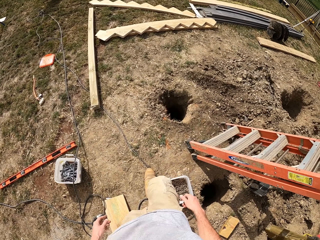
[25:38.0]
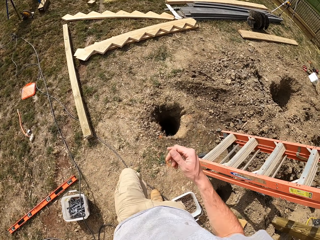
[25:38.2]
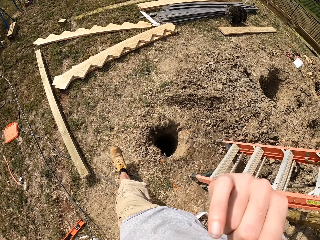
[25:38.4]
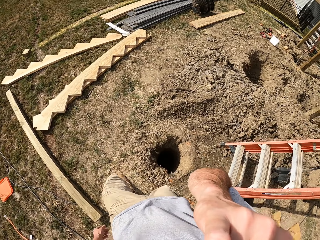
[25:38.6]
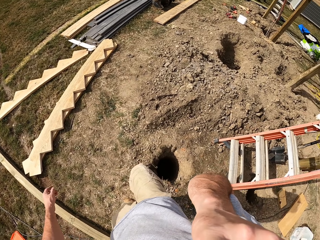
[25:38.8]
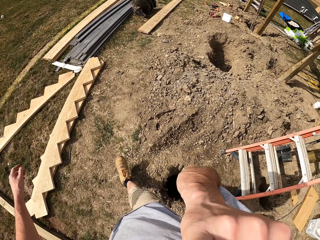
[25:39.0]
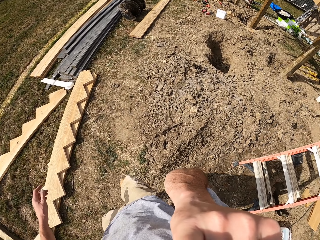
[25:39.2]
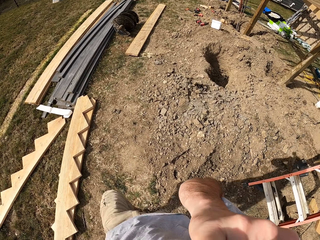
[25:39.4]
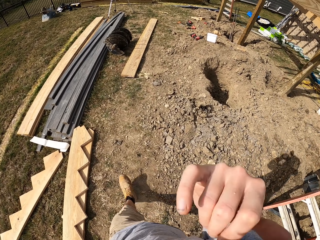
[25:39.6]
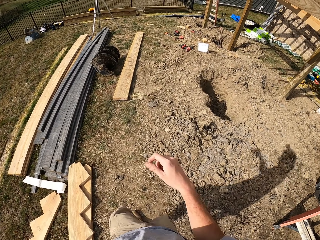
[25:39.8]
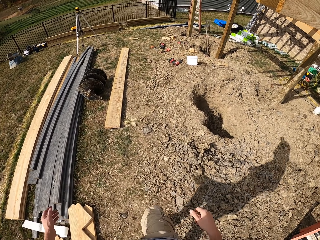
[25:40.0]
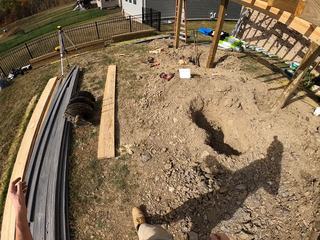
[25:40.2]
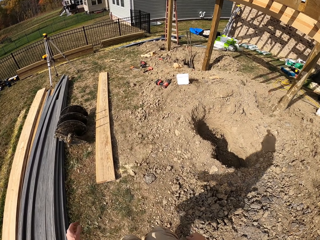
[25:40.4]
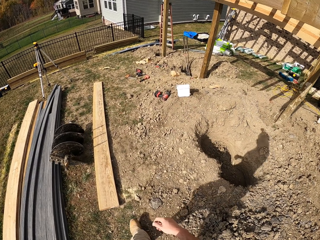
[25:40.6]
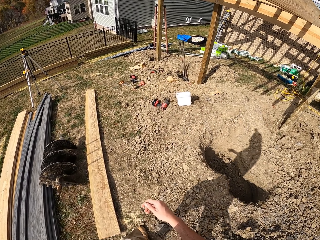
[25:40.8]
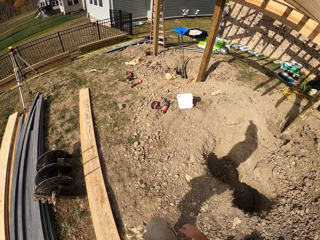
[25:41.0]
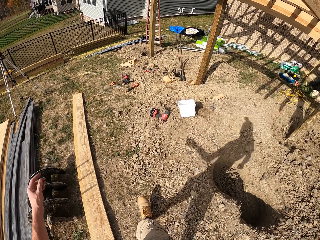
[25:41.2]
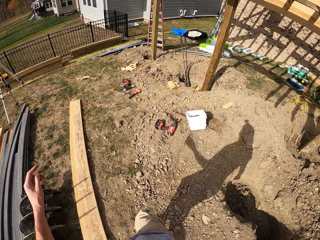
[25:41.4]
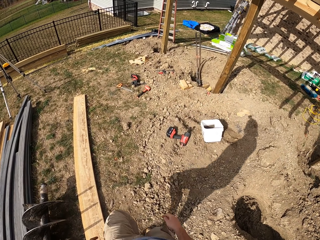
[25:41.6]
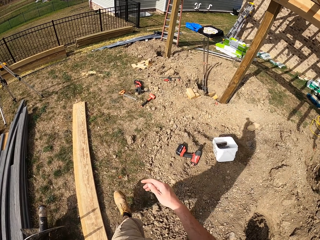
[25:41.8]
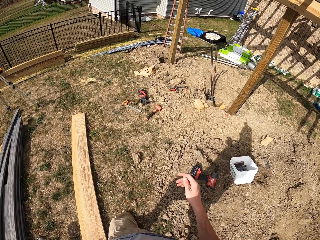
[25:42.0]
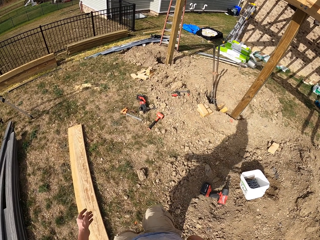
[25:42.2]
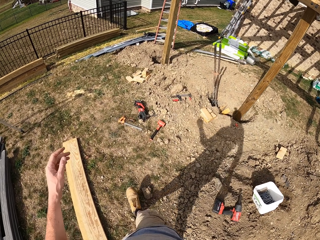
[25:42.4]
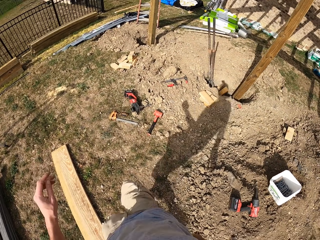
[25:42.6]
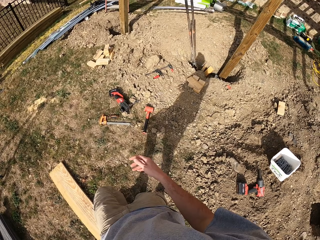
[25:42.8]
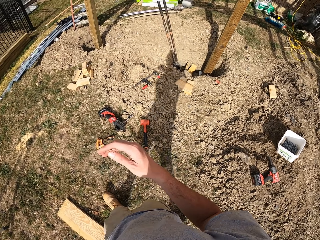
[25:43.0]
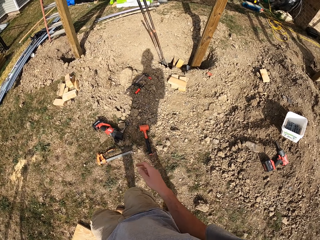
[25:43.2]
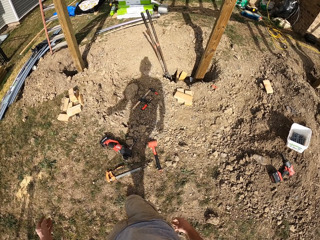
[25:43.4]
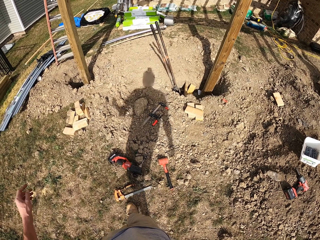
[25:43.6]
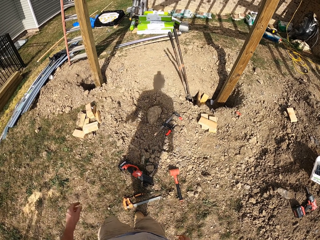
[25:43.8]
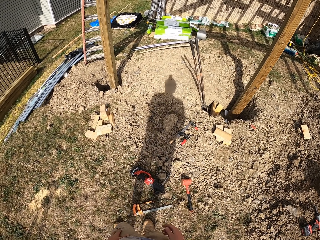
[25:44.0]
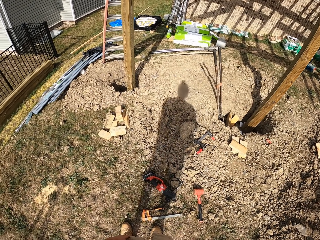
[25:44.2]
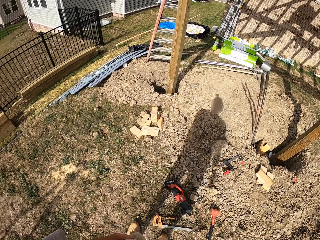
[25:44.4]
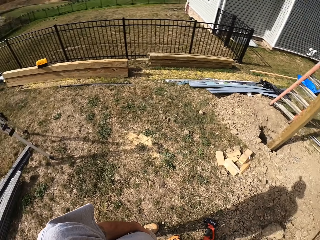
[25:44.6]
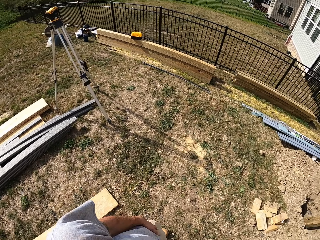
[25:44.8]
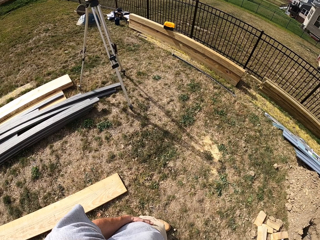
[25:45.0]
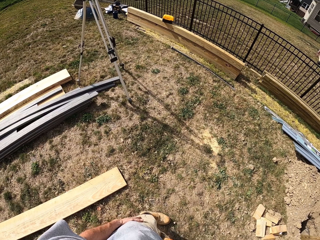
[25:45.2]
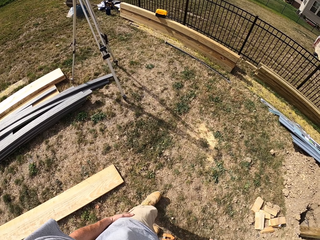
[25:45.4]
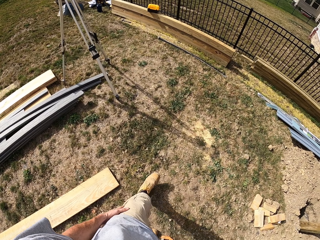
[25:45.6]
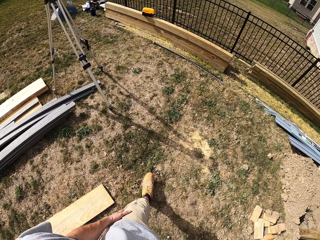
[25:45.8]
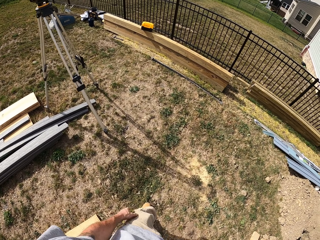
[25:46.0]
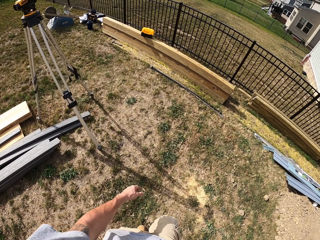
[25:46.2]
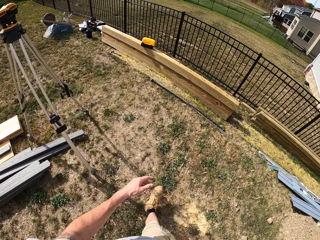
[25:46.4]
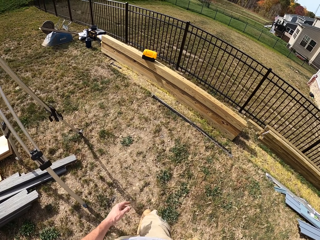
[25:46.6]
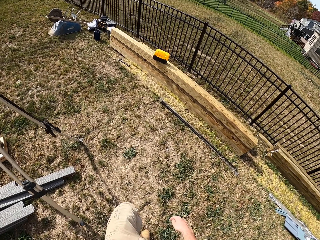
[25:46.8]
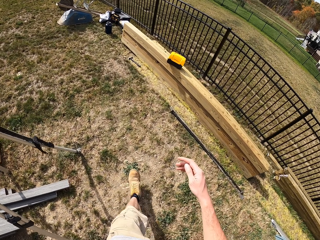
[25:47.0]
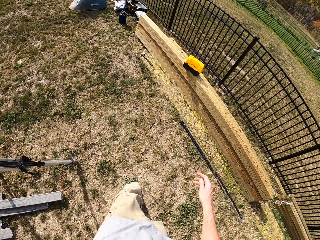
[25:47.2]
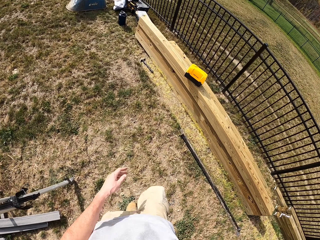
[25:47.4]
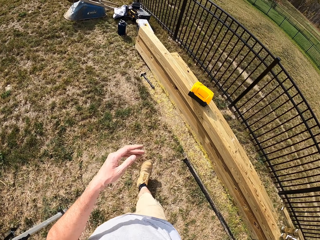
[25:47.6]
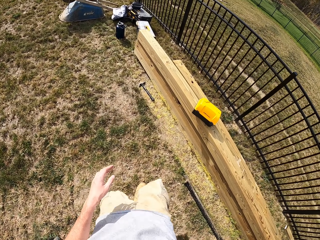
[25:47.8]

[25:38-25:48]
The camera wearer walks around. They touch the face.

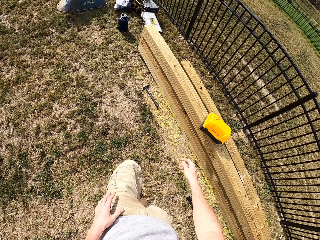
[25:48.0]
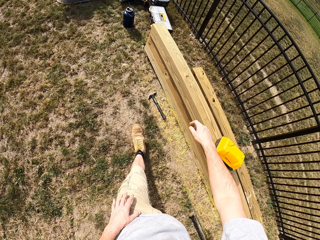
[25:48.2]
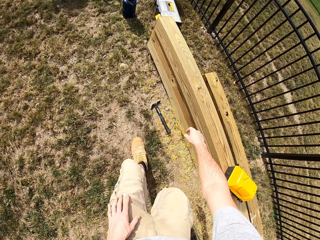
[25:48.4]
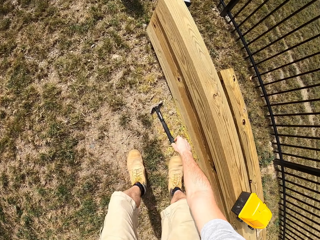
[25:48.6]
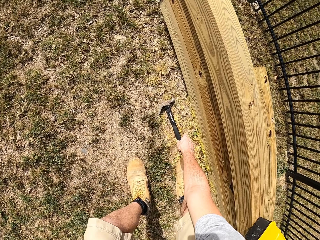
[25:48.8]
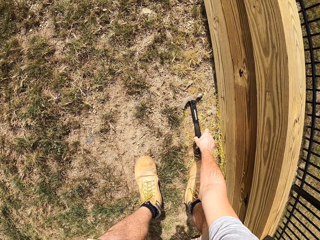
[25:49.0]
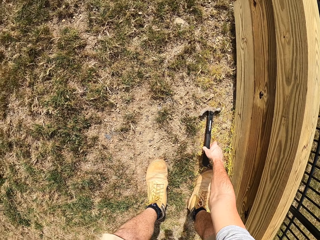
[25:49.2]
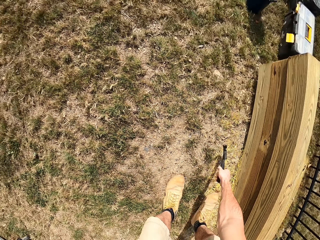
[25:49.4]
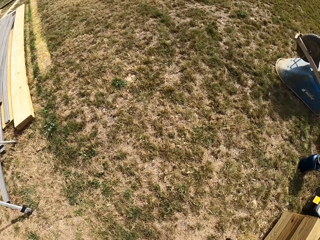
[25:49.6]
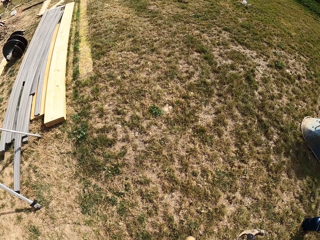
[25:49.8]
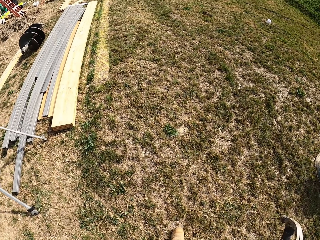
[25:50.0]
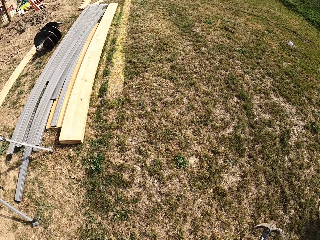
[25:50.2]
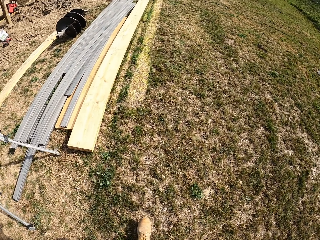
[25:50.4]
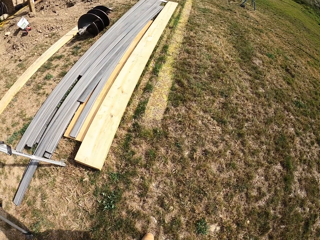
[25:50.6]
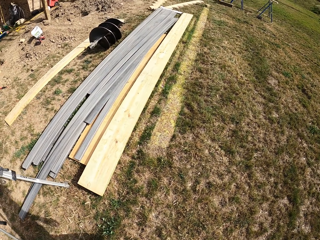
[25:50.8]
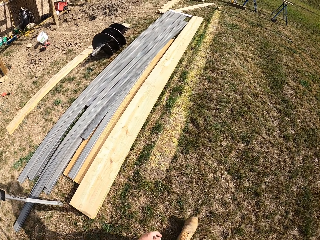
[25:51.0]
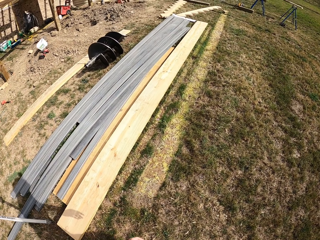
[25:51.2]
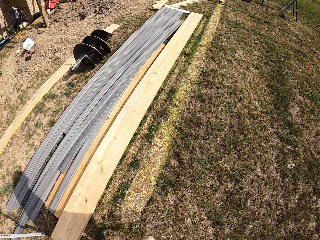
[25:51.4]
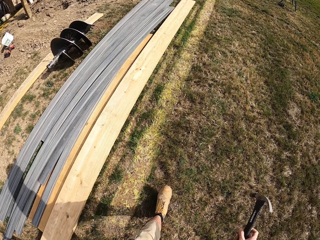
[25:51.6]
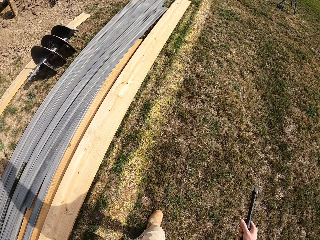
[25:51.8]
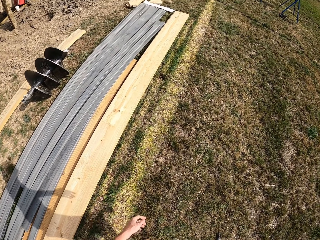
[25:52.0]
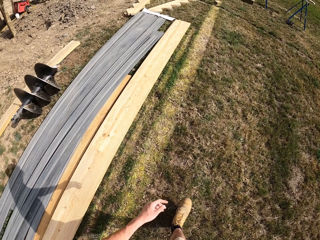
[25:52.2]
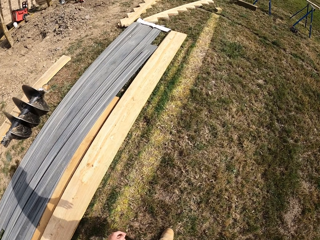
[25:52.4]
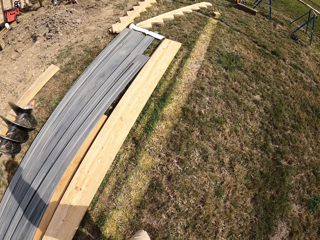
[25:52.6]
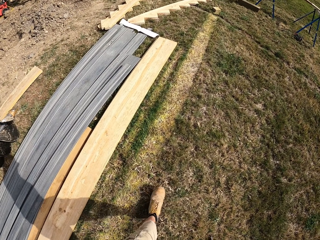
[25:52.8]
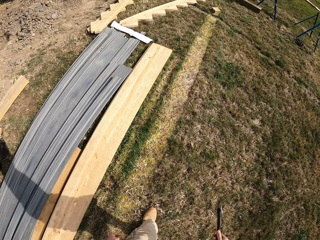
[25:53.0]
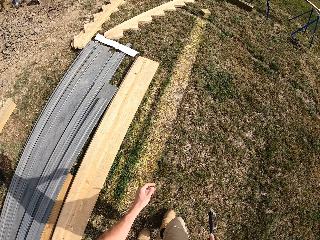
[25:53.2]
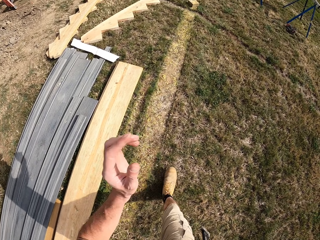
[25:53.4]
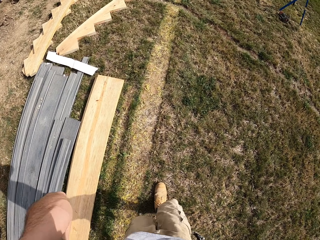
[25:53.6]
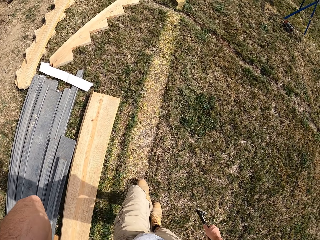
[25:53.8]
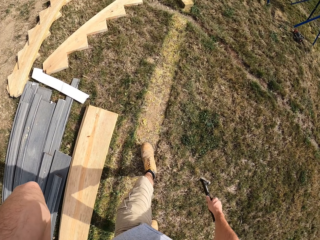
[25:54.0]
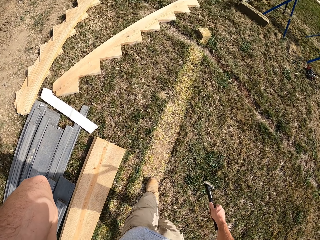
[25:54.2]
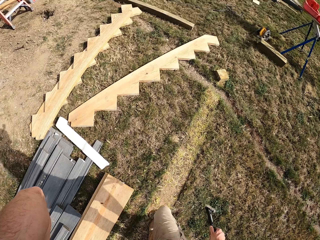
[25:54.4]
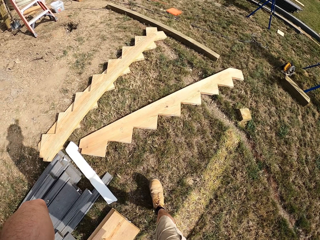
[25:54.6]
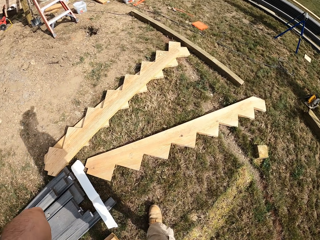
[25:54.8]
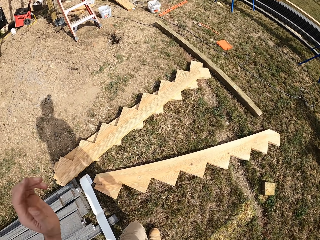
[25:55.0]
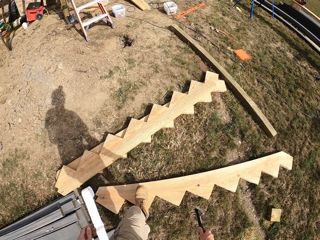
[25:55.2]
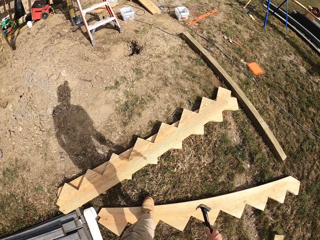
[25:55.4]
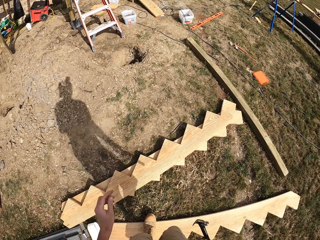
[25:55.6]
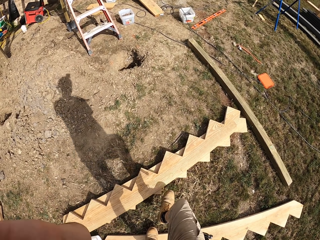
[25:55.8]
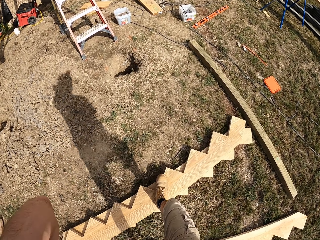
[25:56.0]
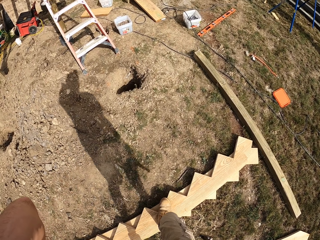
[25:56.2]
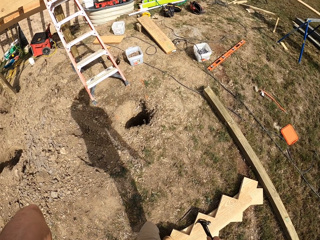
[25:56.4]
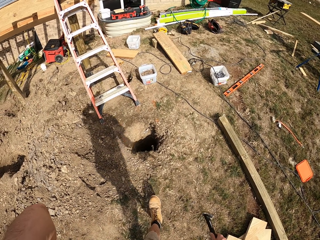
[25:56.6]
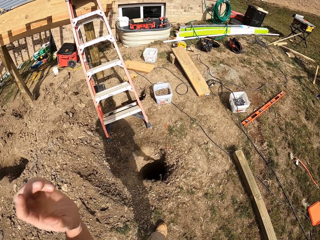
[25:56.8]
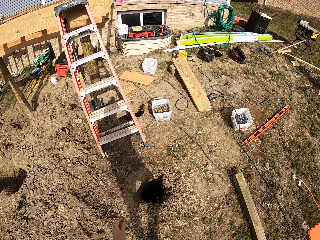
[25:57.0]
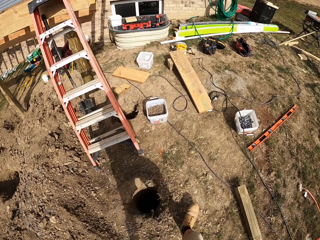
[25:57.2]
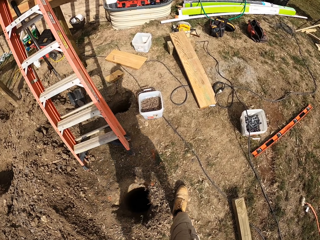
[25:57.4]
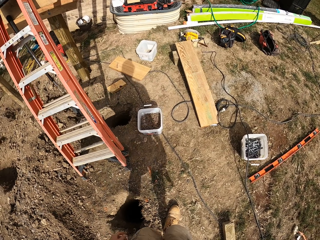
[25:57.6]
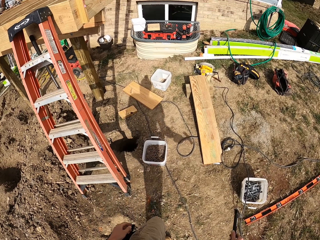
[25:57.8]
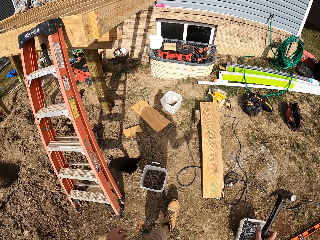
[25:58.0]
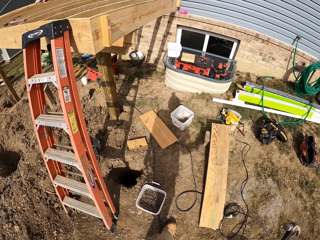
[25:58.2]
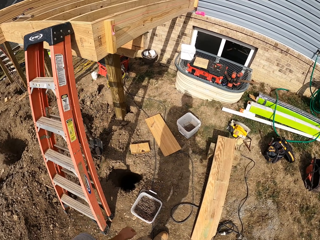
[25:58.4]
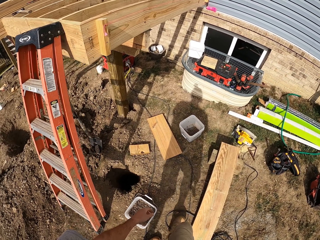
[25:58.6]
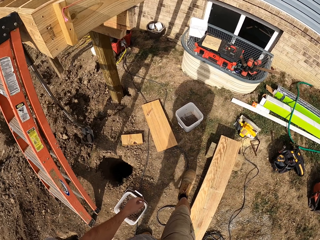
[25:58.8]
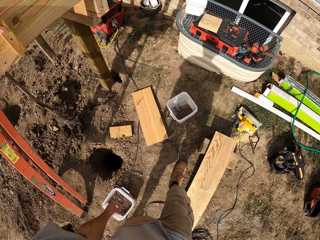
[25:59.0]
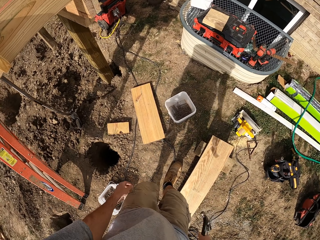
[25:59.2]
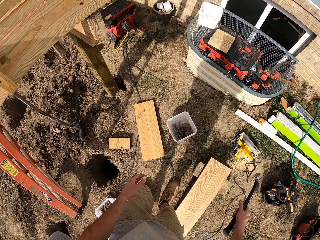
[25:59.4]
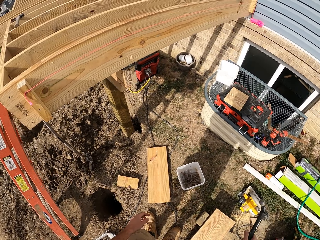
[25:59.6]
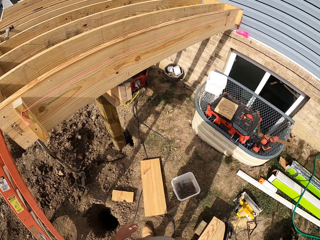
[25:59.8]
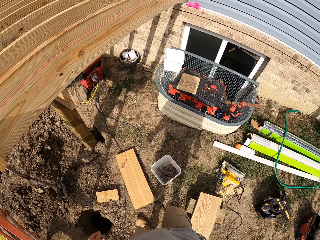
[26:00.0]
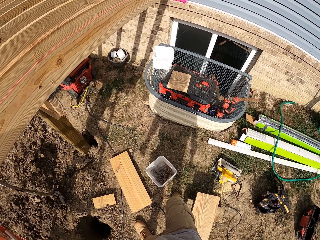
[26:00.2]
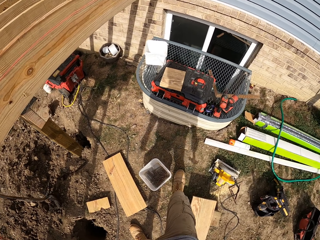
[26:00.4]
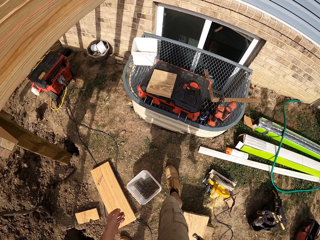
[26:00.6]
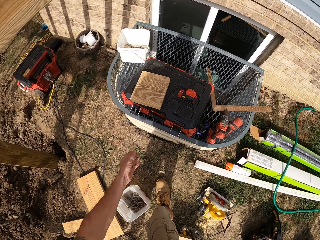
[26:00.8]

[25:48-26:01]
The camera wearer picks up a hammer on the ground. They walk around and adjust the camera.
